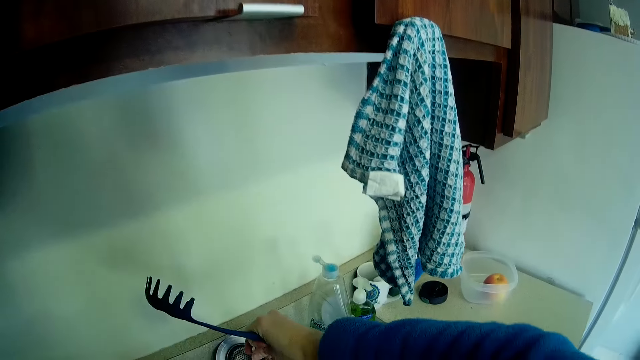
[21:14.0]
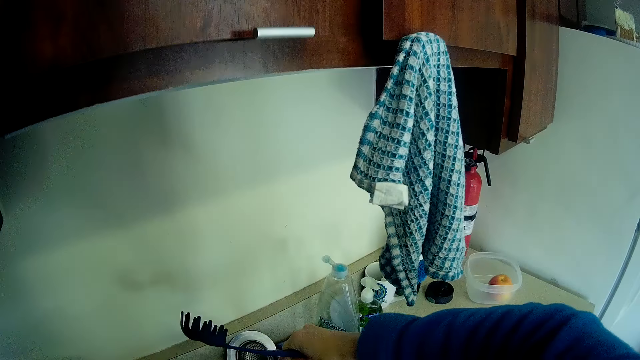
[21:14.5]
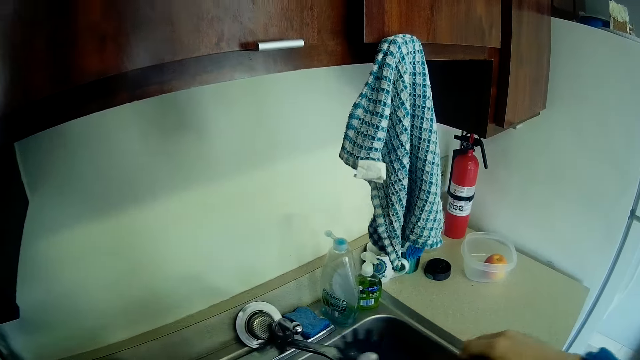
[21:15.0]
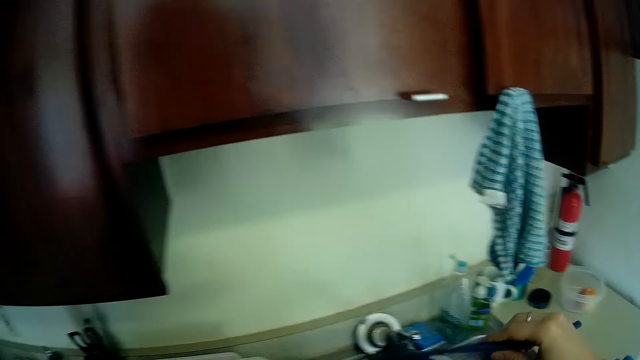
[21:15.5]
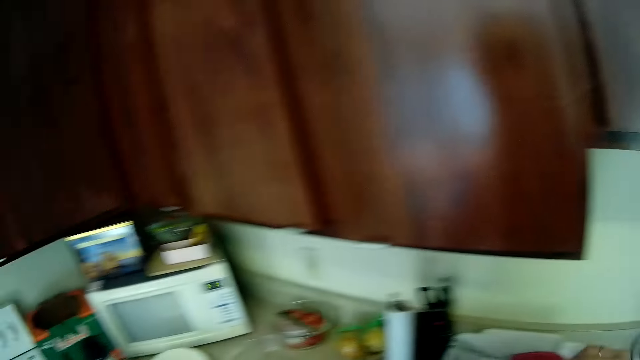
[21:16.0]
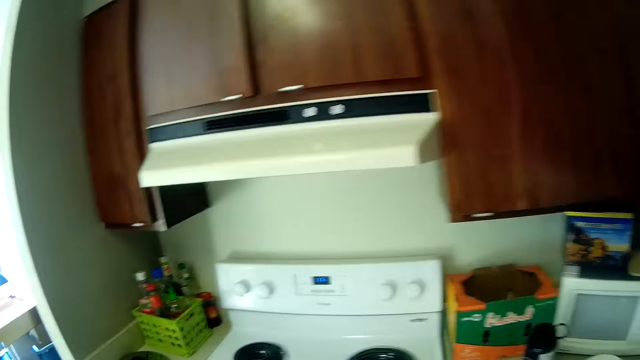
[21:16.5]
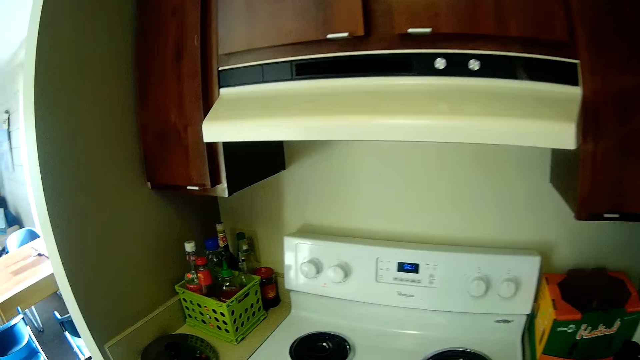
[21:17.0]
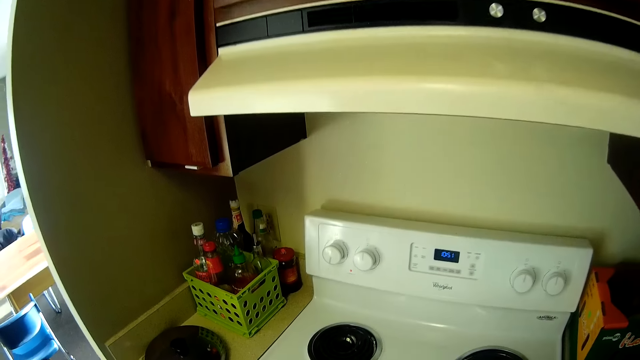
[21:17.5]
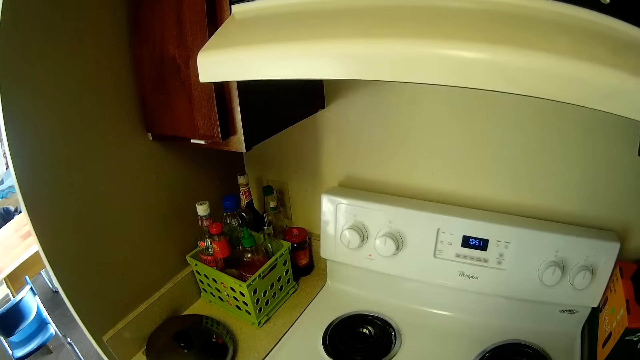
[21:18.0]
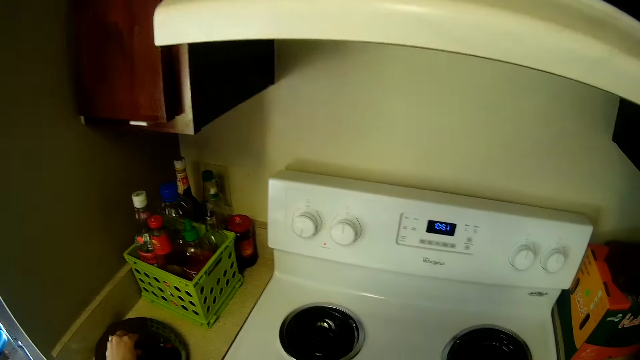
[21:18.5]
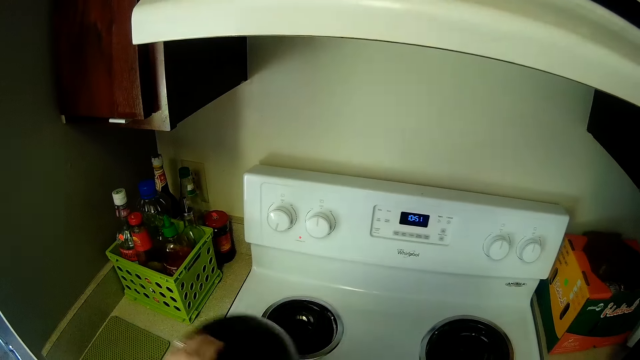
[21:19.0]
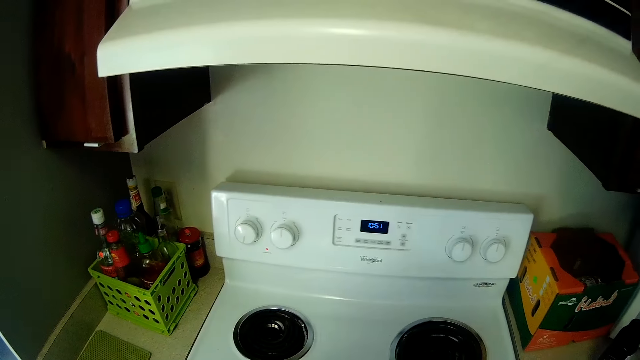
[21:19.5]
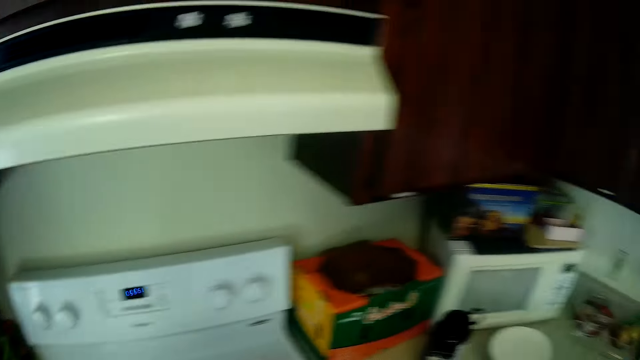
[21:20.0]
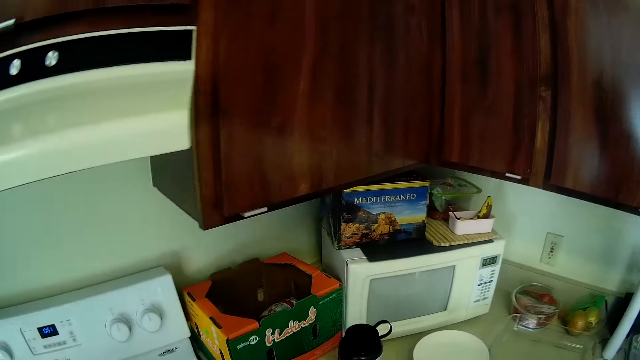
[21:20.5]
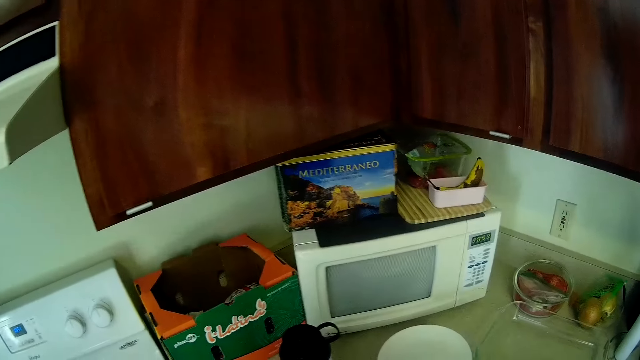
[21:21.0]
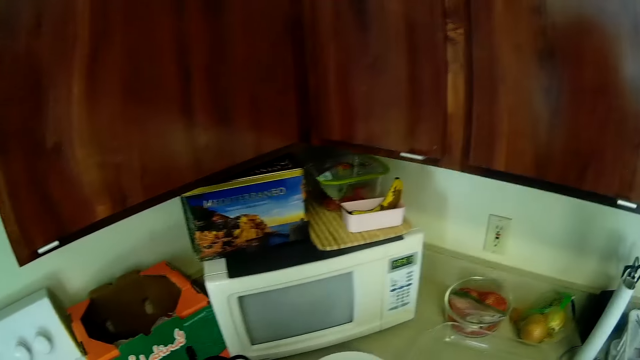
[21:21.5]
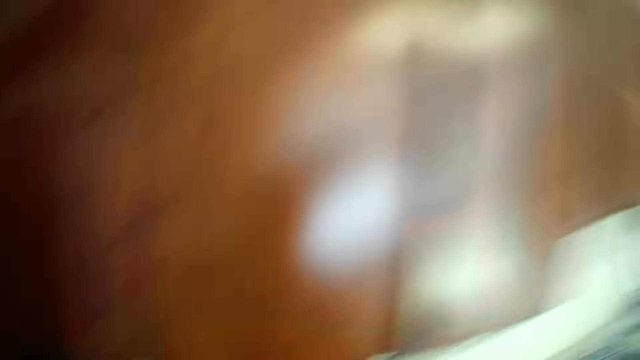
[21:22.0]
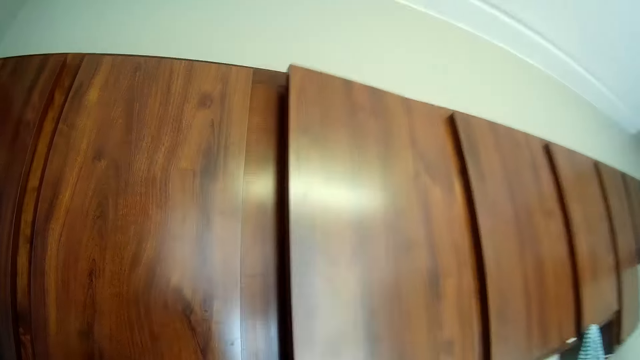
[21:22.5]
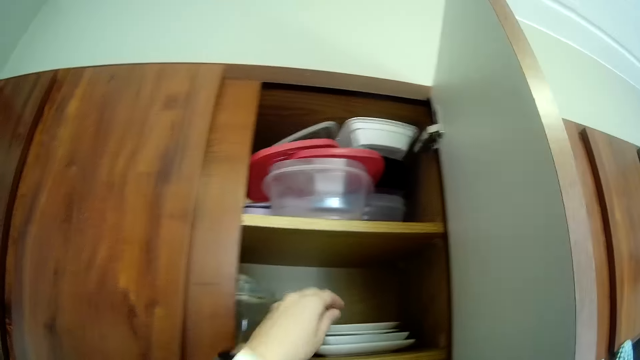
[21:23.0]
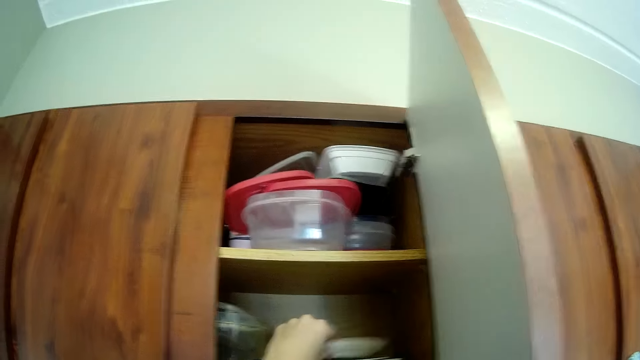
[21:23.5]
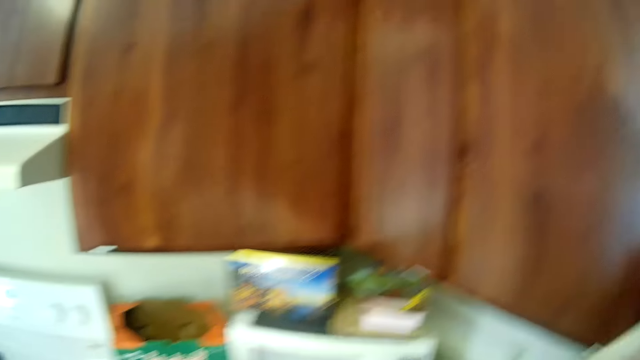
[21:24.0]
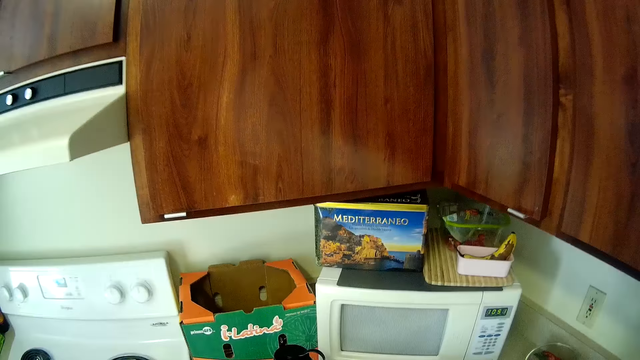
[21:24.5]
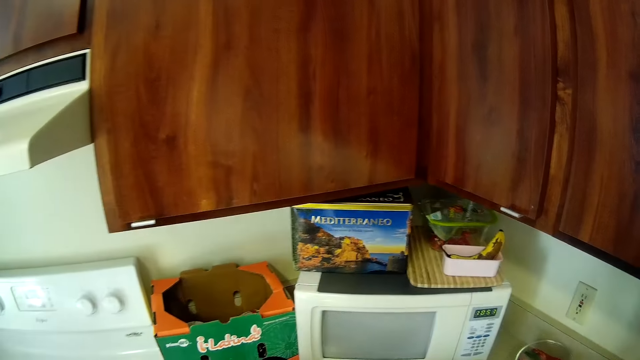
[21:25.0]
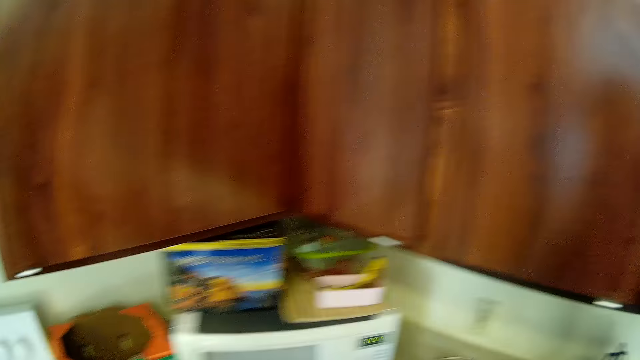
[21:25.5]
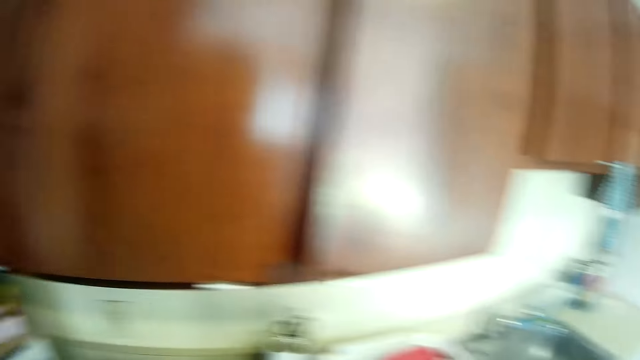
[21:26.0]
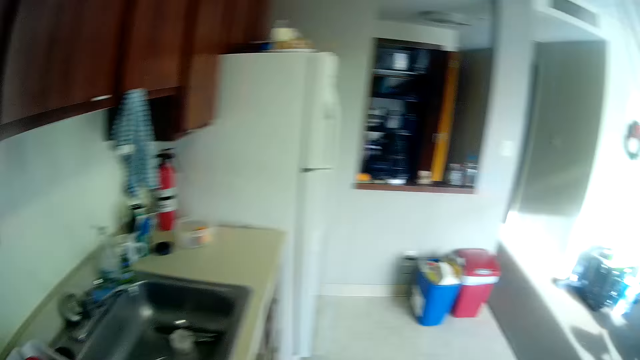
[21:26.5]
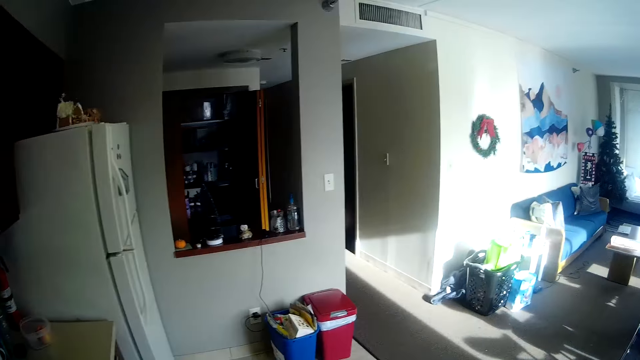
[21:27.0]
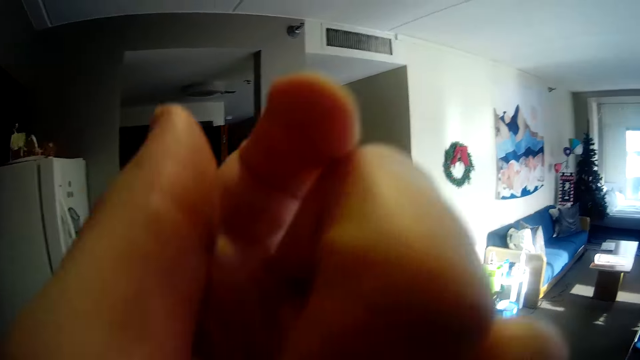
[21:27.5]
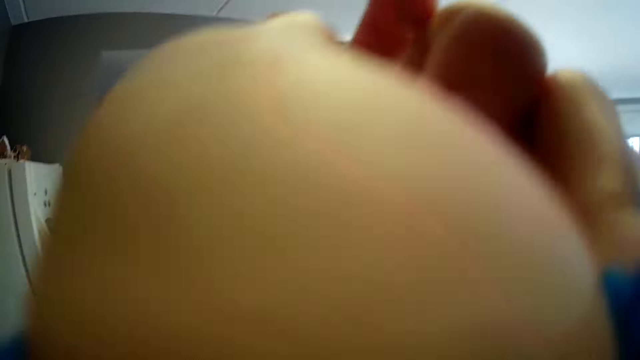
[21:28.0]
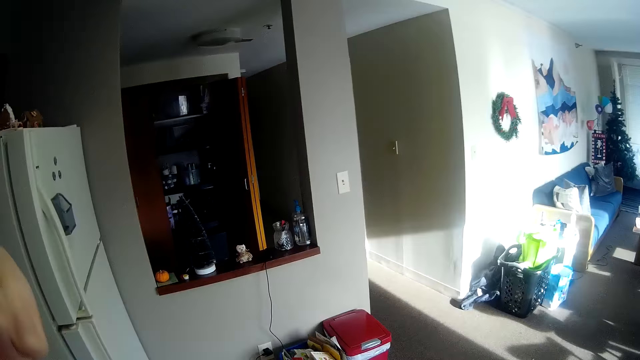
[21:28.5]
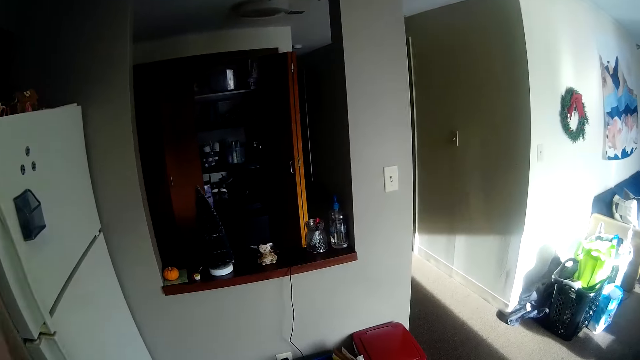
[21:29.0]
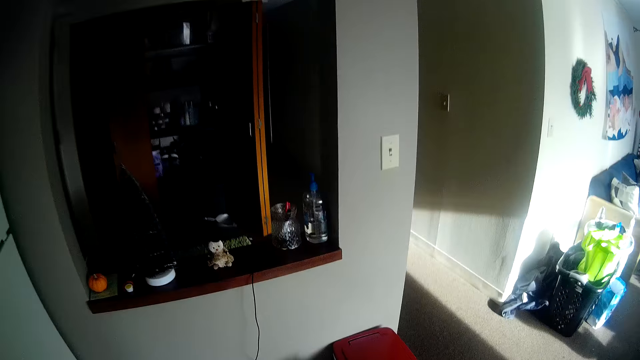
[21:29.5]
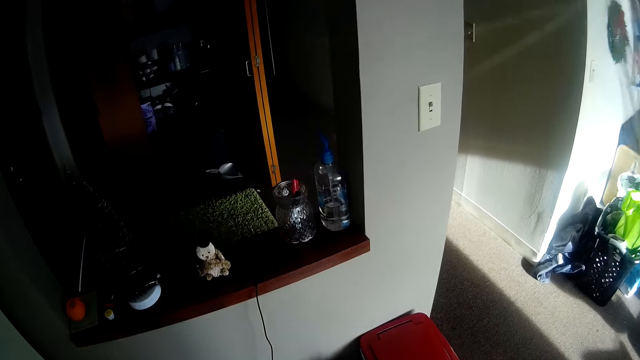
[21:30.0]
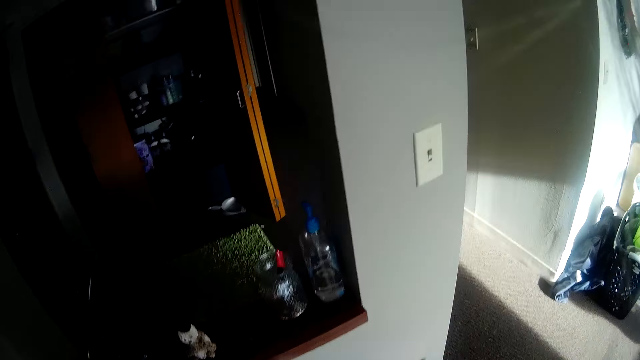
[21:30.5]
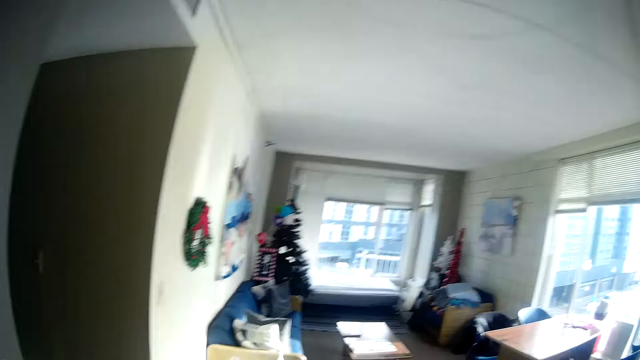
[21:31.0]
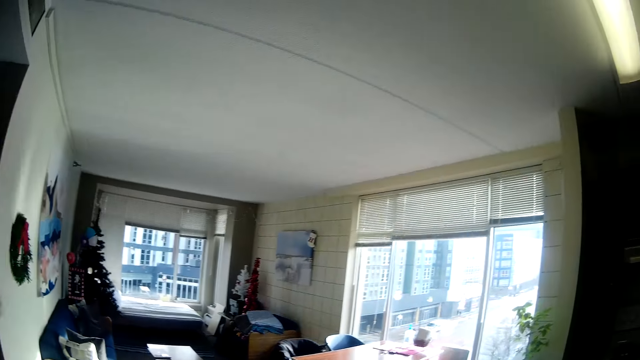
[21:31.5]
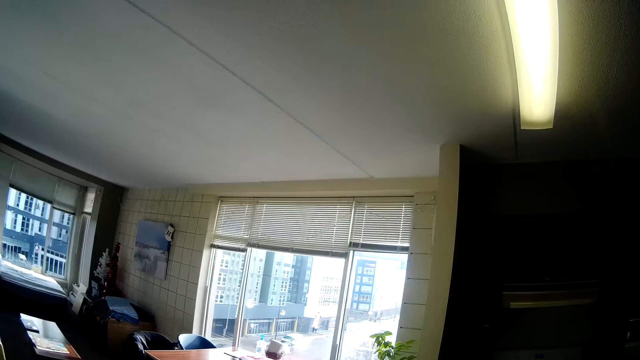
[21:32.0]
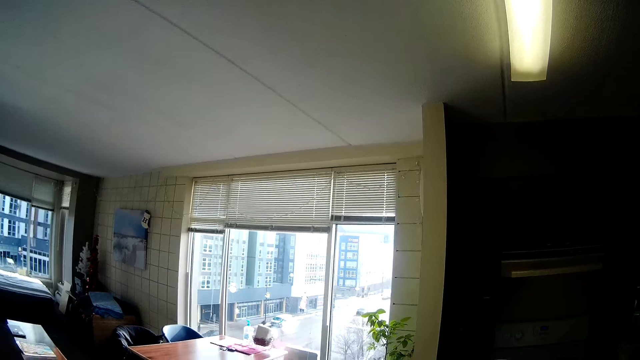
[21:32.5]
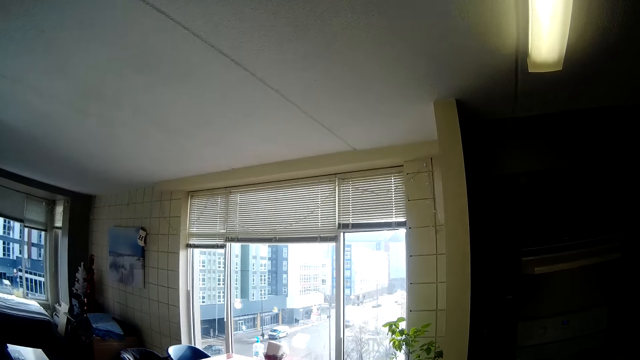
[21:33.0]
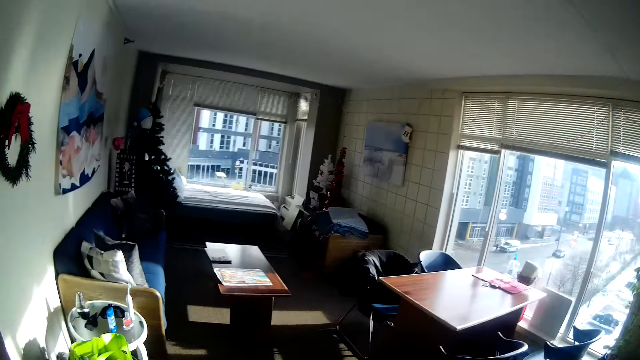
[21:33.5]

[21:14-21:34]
The camera wearer turns on a tap with the pasta fork in her right hand. She rinses the pasta fork in her right hand under the running tap. She lifts a spoon. She moves. She picks up a pot cover or cooking pot from the kitchen countertop with her left hand. She opens the cabinet on the wall with her right hand. She picks up a ceramic plate from the cabinet with her left hand. She closes the cabinet with her right hand. She walks. She adjusts her cloth on her left hand. She lifts her hands.
